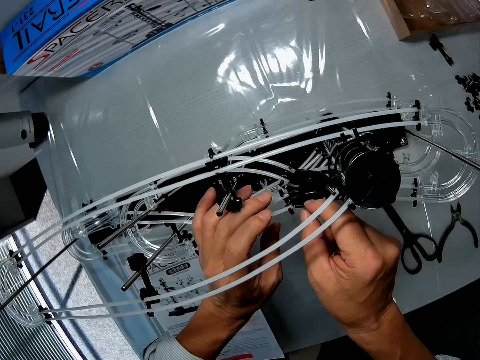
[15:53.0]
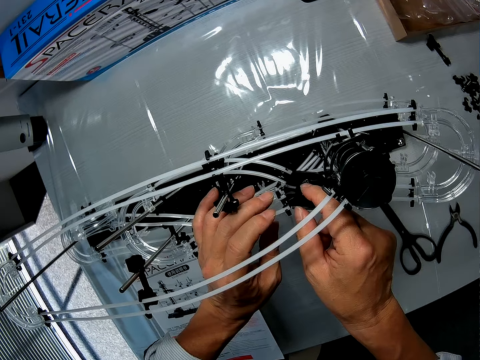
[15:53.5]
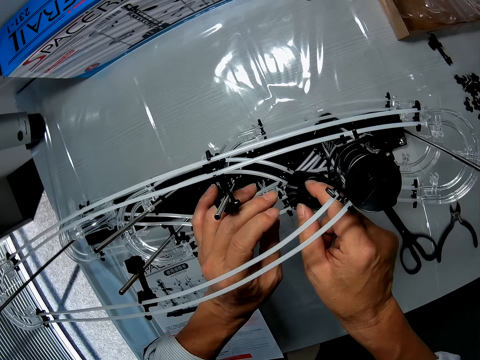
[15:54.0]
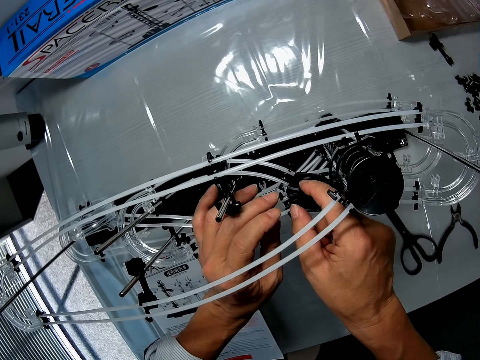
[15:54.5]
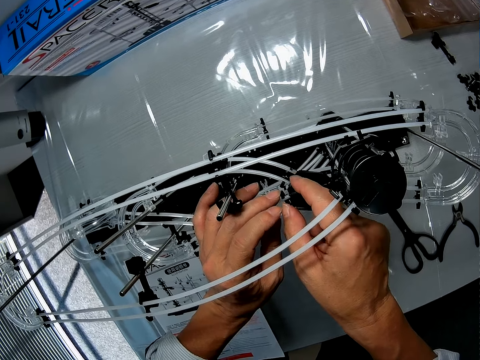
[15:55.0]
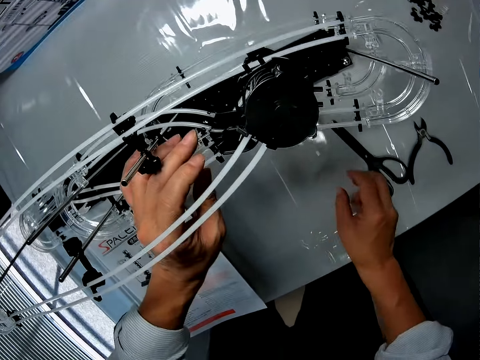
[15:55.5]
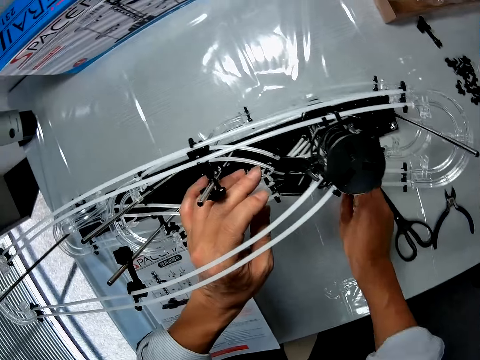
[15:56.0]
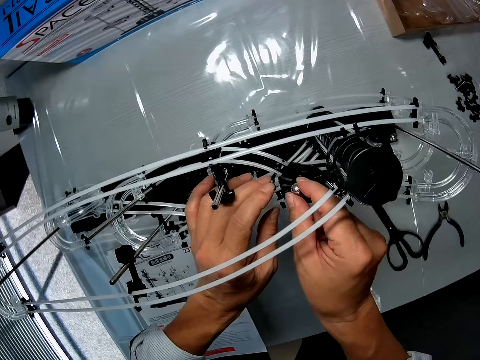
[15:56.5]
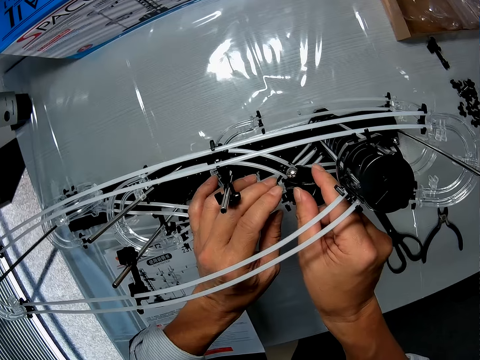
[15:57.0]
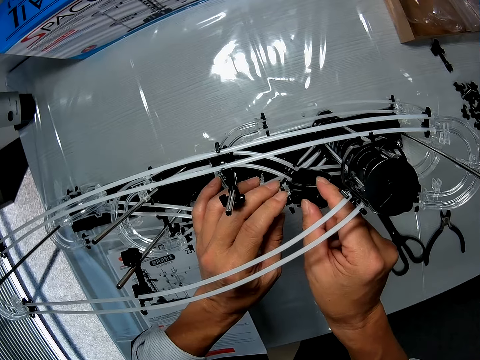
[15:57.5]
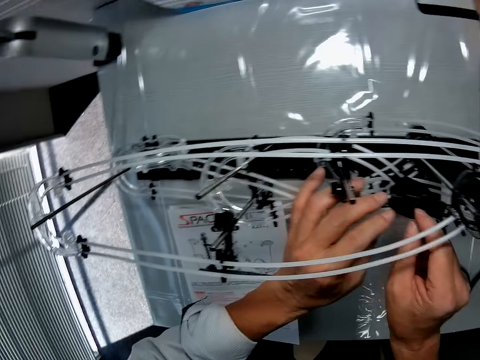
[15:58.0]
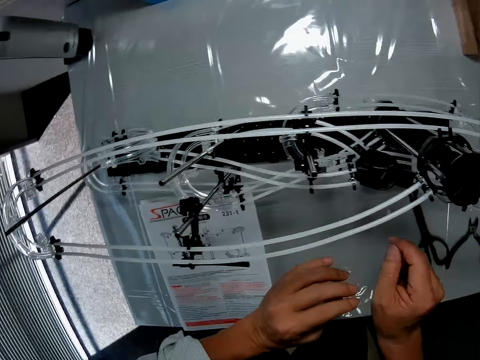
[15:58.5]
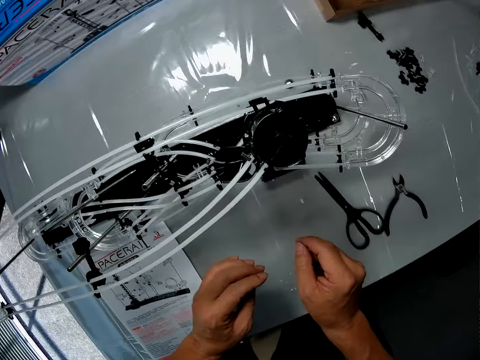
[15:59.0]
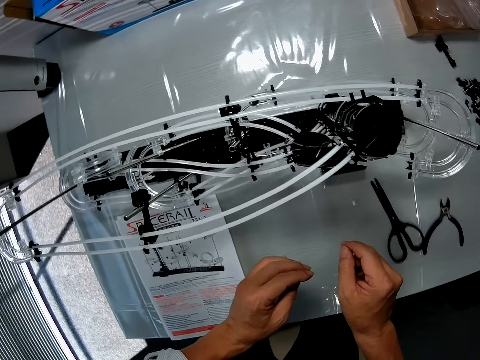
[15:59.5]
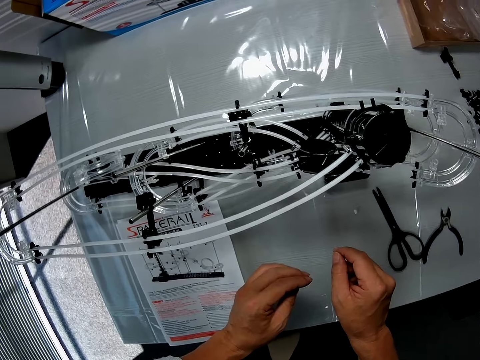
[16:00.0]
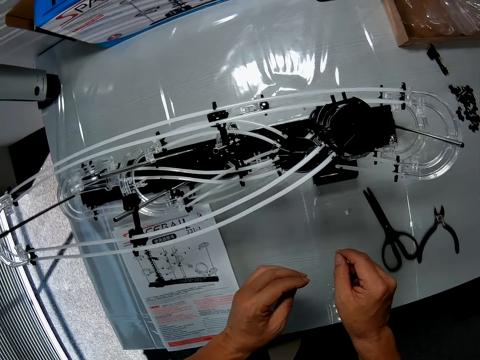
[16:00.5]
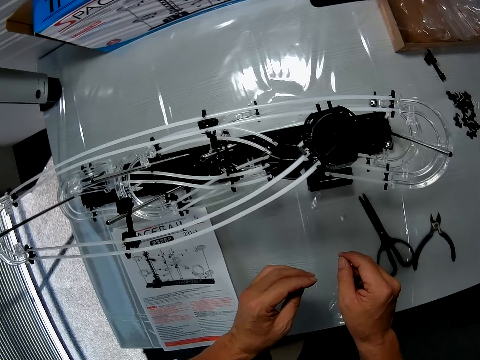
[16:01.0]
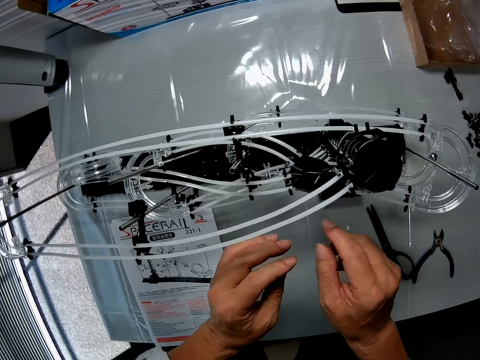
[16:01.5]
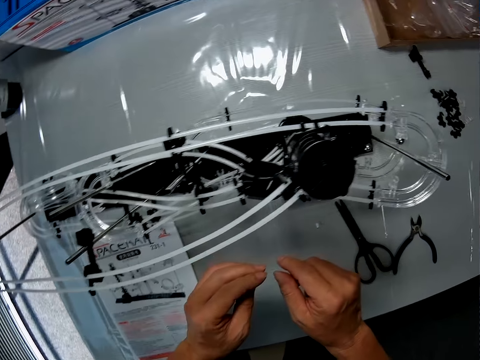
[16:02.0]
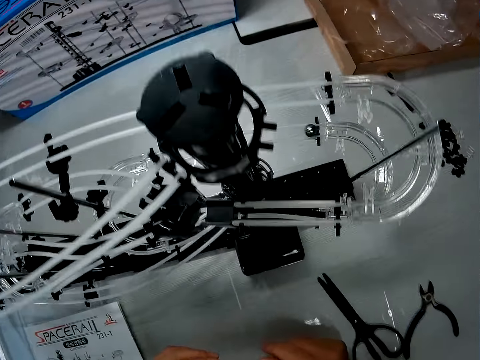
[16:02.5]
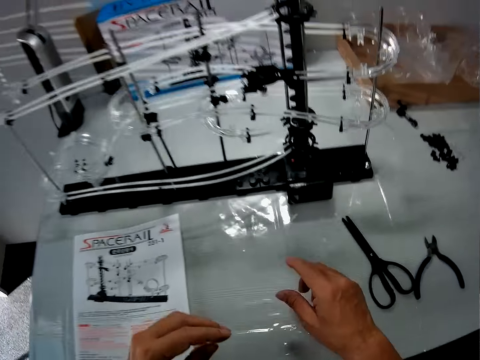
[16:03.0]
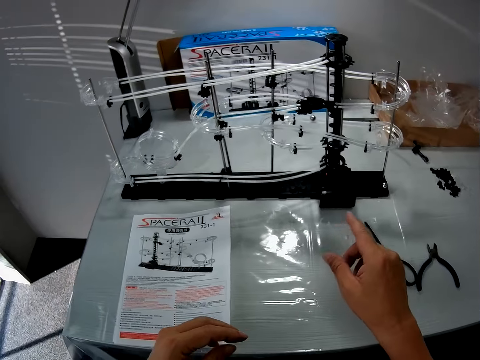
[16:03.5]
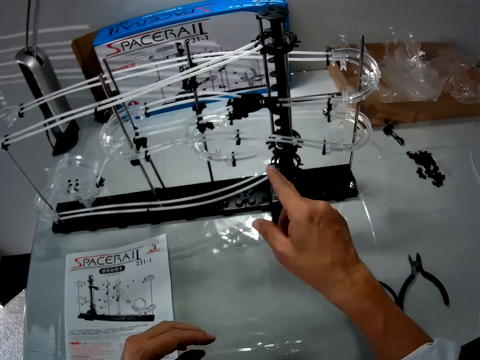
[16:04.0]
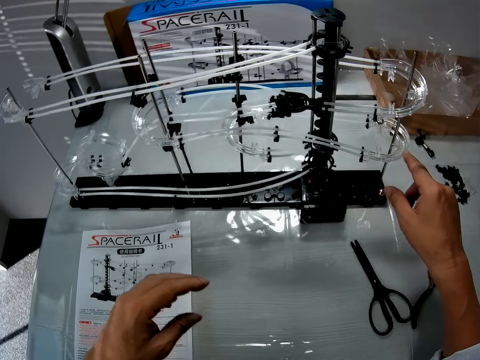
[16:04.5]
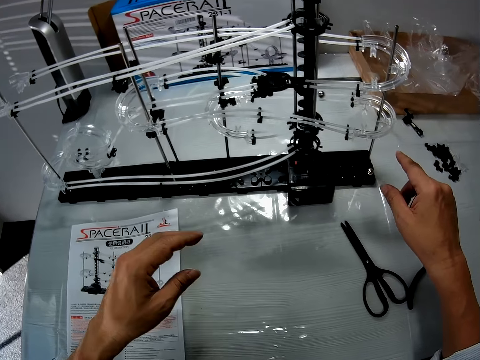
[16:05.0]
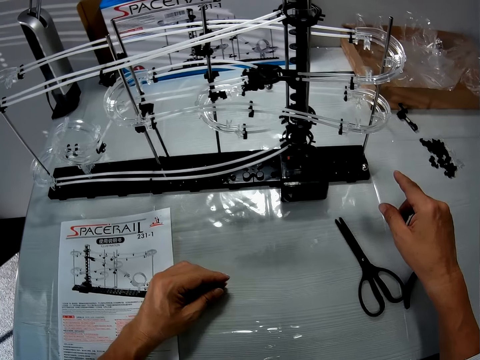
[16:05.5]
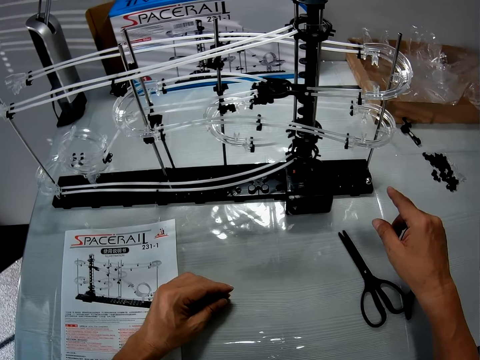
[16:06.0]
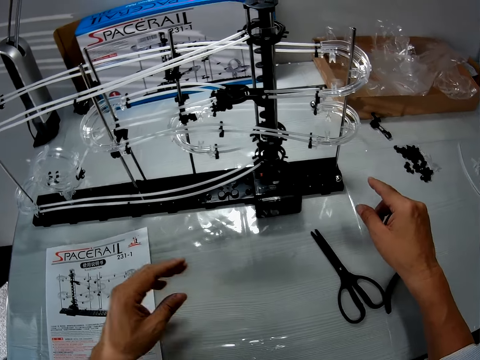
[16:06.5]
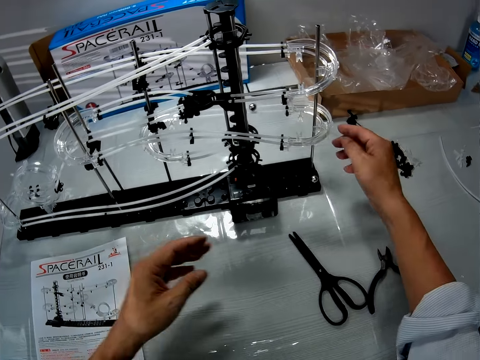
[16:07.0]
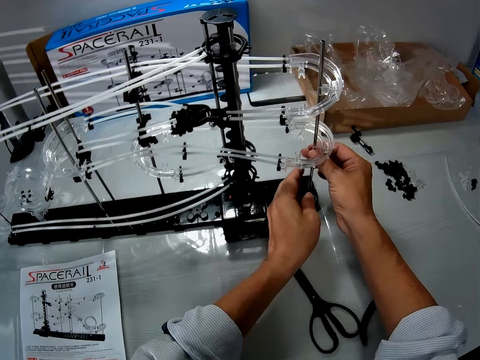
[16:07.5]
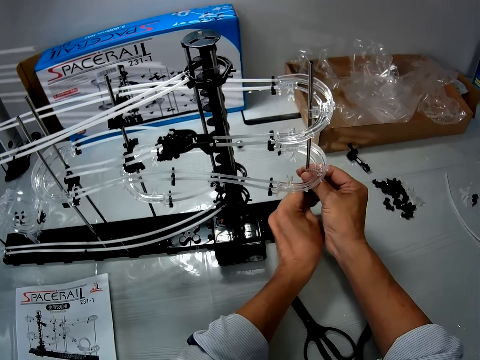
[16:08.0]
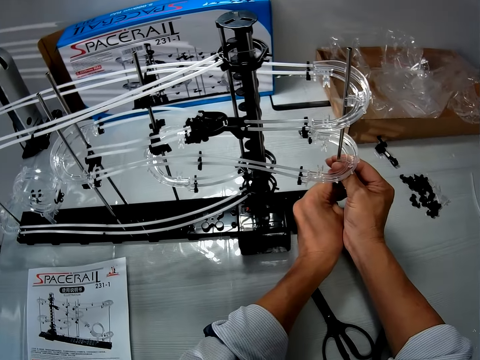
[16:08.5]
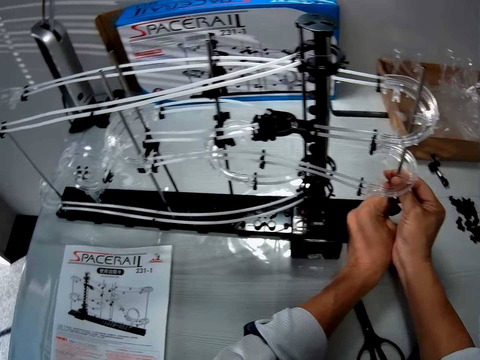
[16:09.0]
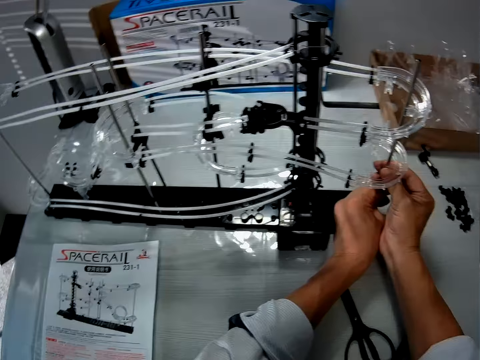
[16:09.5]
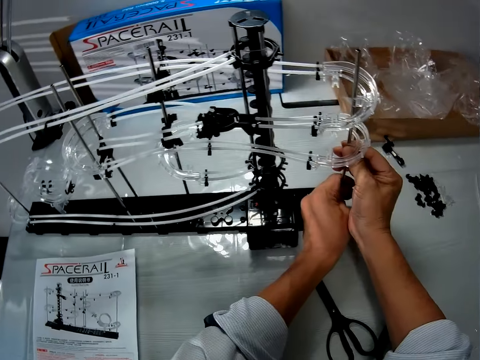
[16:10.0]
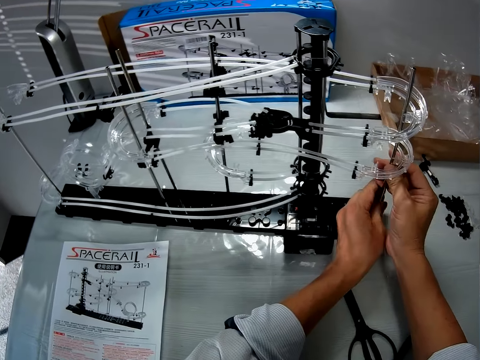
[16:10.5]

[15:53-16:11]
The camera wearer picks the steel ball from a table. They place the steel ball on a fork part. They point at the roller coaster toy. They point at the steel ball. They hold a shaft. They make adjustments to the roller coaster toy. They adjust the shaft.

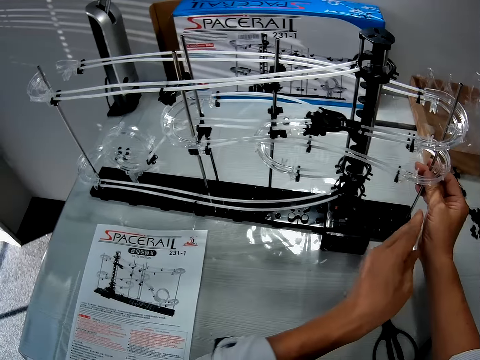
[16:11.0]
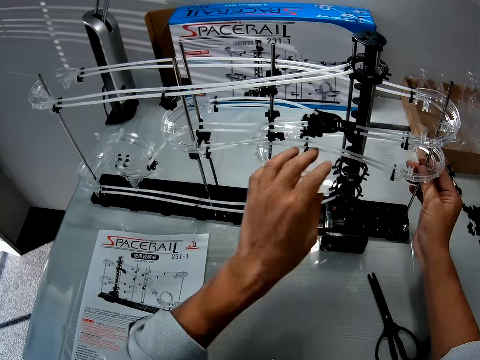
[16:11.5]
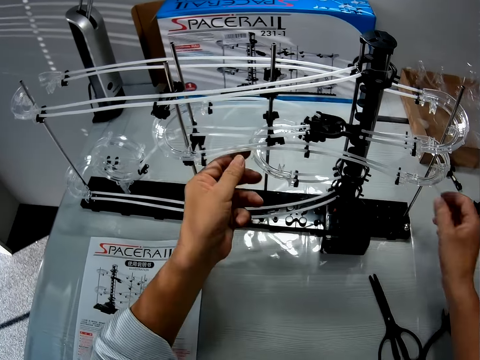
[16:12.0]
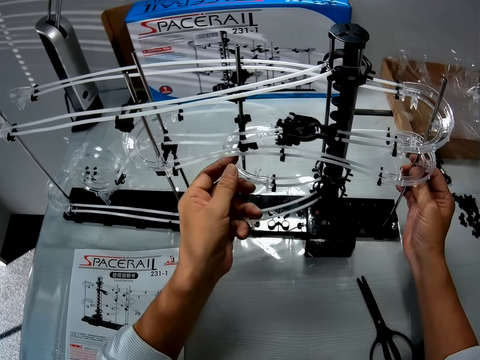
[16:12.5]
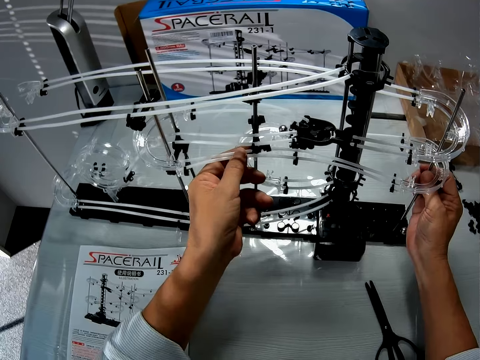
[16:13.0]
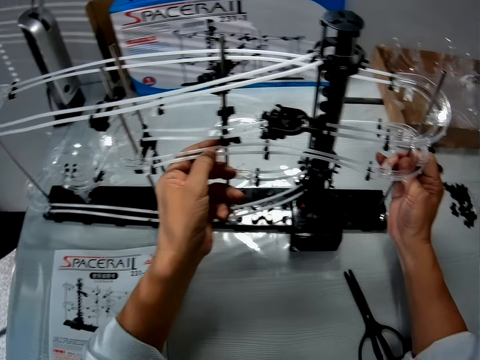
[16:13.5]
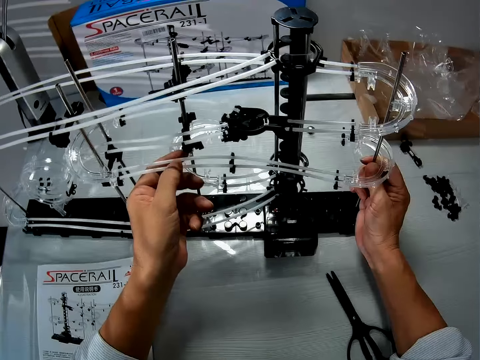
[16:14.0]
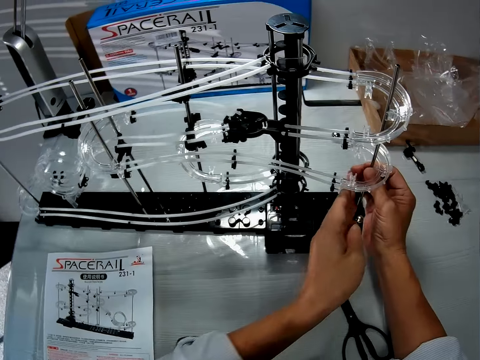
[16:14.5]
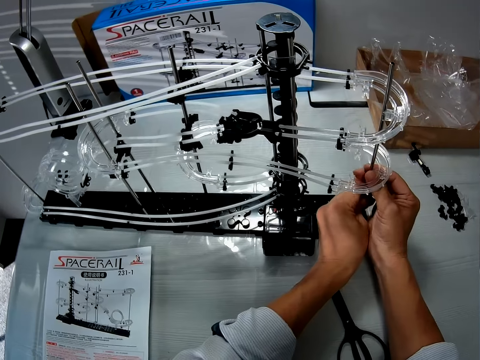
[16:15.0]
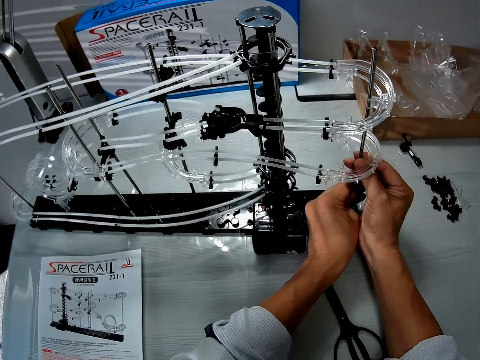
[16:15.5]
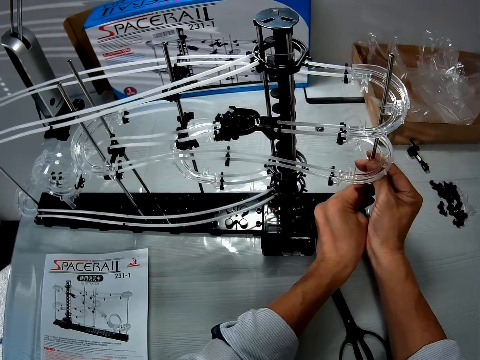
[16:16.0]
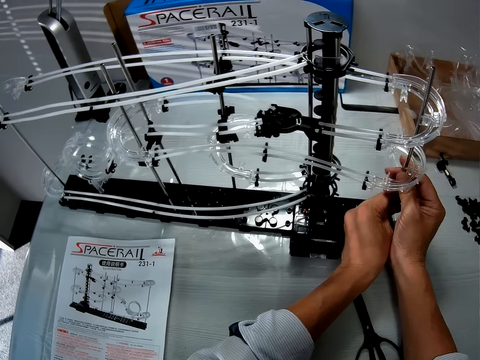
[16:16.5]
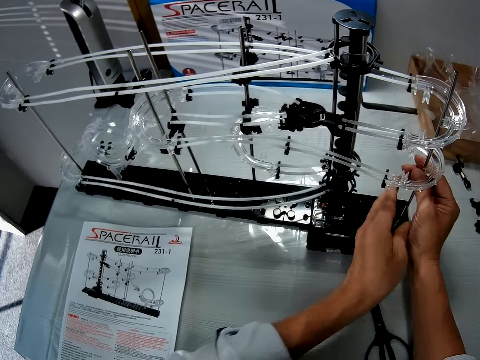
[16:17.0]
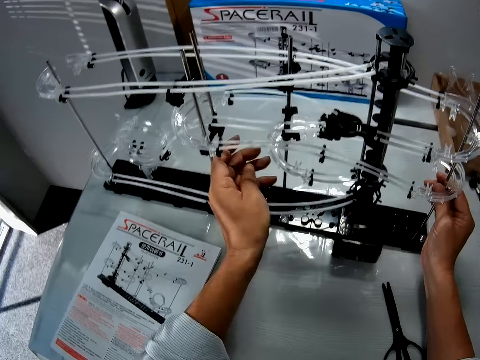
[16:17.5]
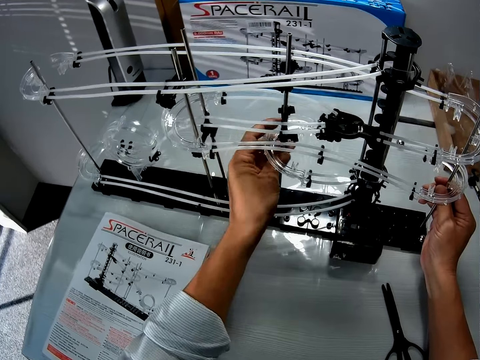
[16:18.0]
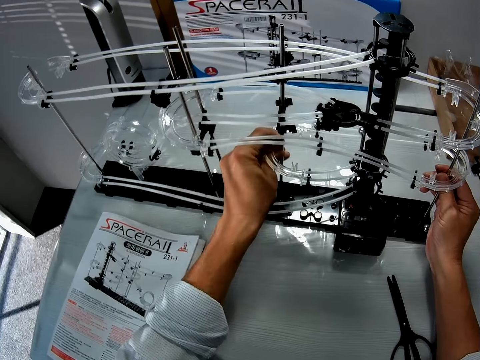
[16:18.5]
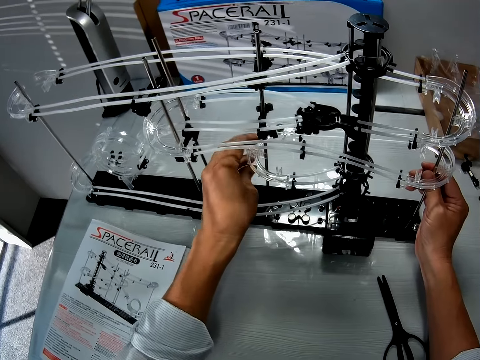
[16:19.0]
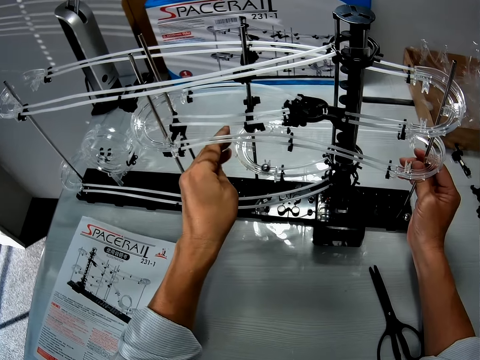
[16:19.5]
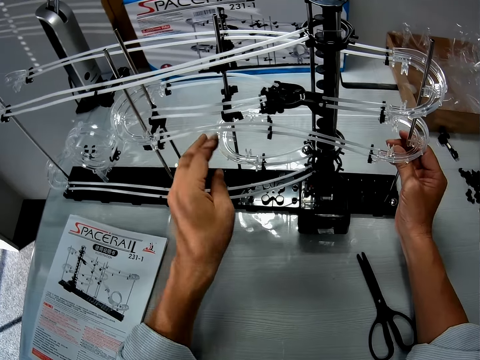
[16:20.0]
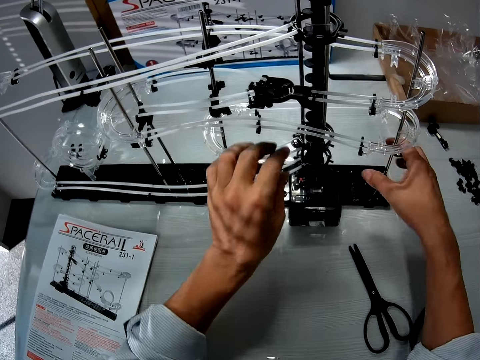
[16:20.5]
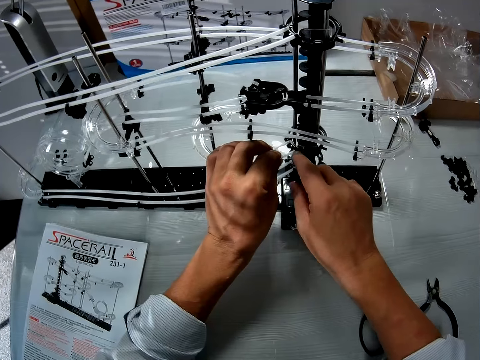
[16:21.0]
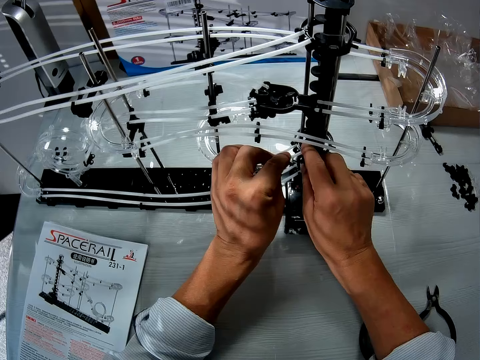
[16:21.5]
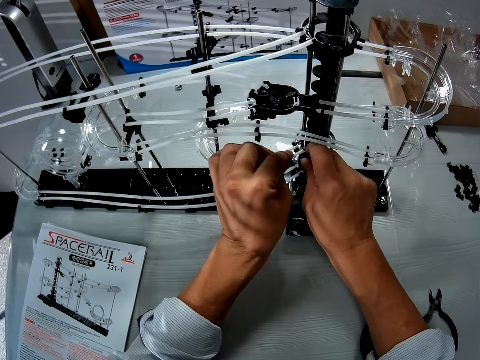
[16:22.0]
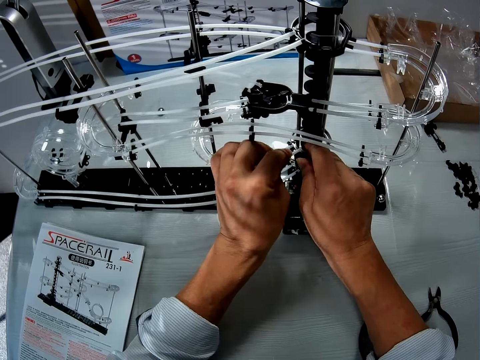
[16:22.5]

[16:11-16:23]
The camera wearer holds the shaft with his right hand. He grips the standard rails with his left hand. He pushes a corner part A up. He pushes corner part B down. He holds a standard rail.
